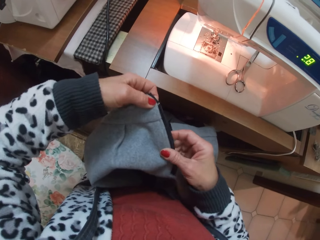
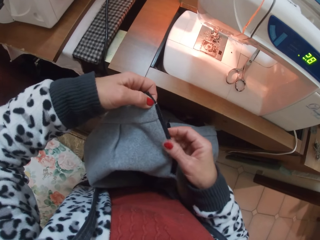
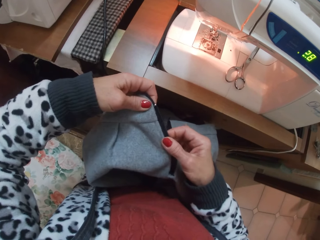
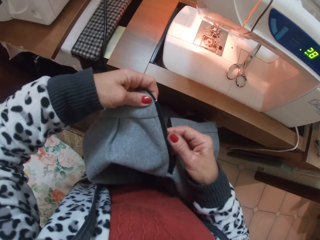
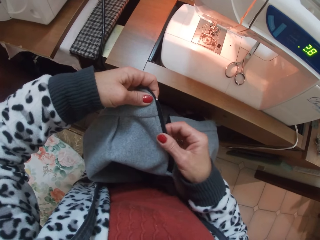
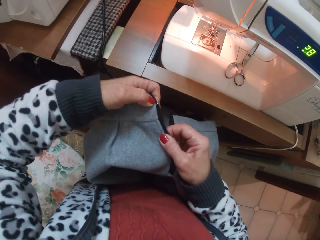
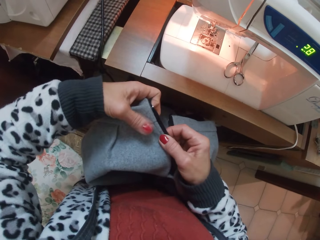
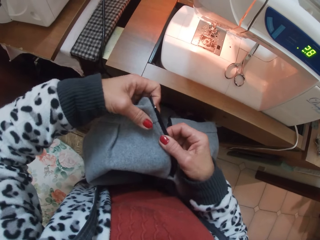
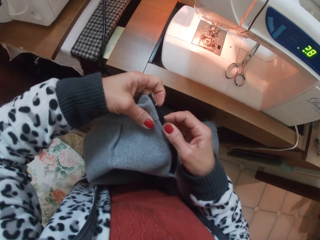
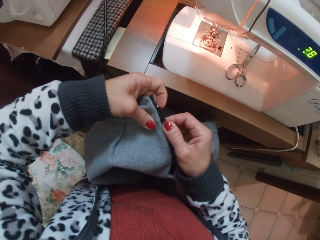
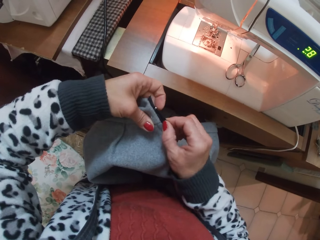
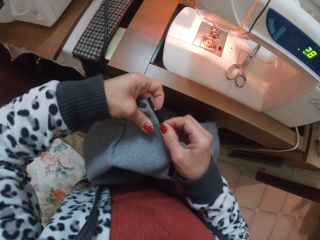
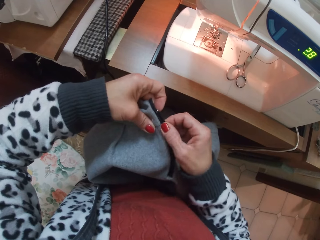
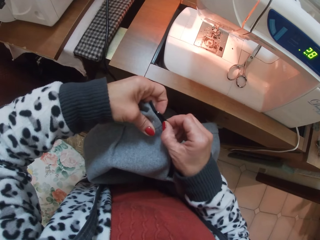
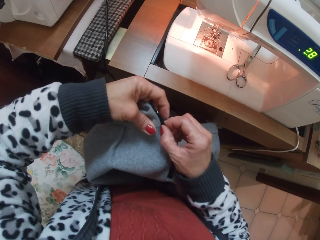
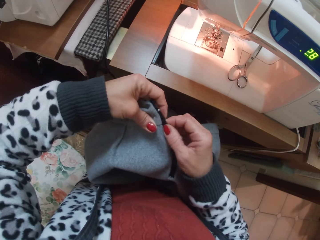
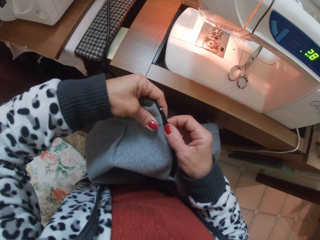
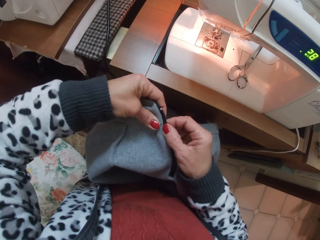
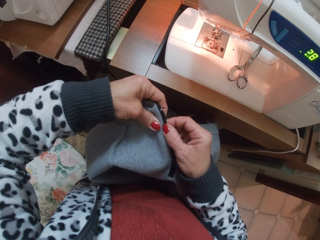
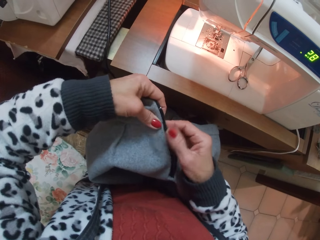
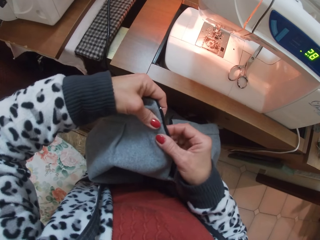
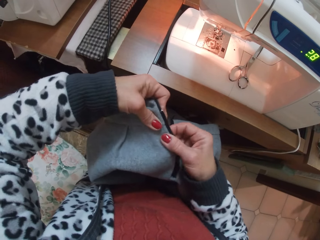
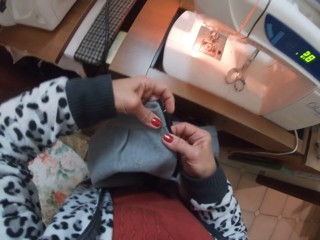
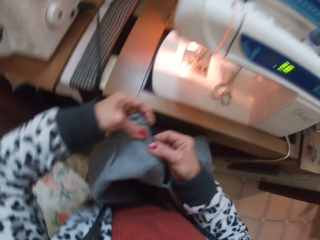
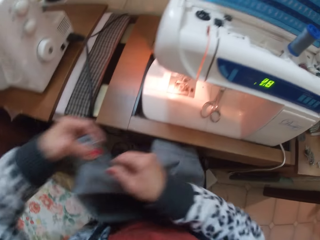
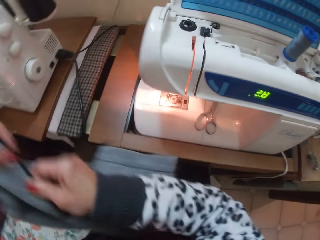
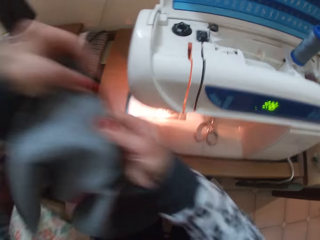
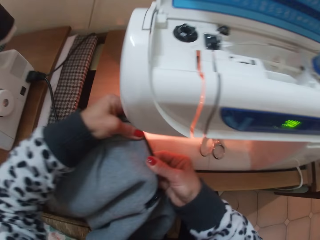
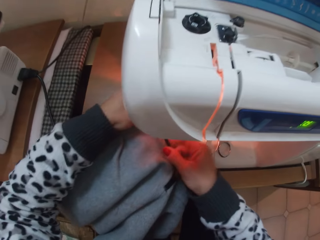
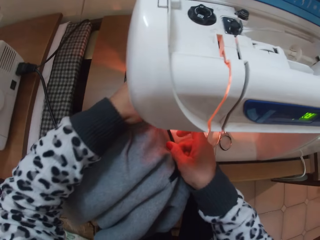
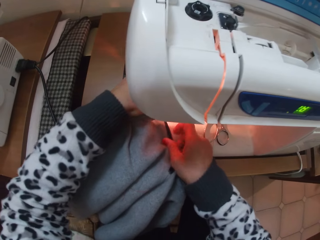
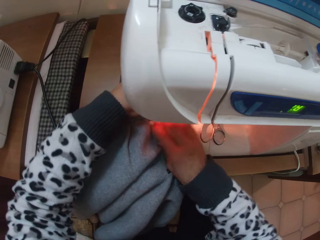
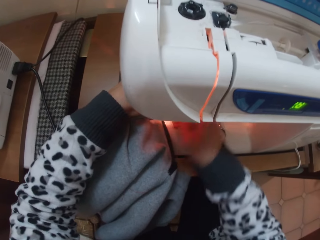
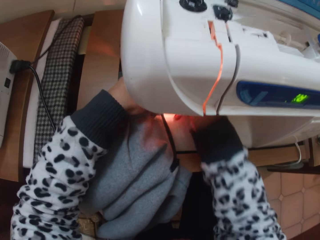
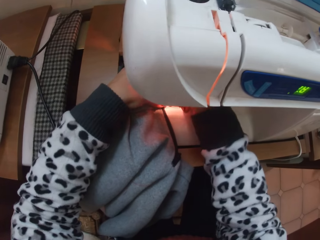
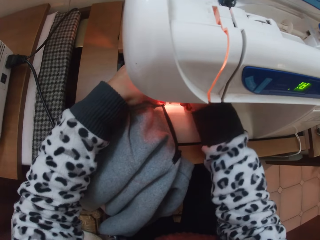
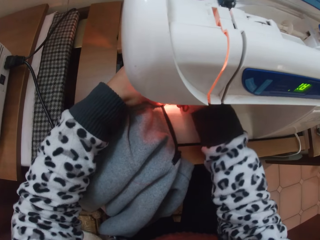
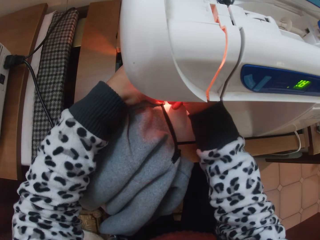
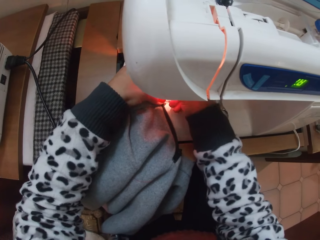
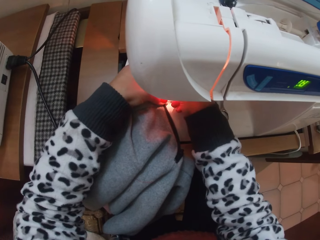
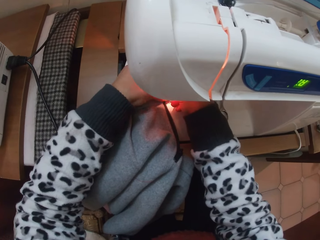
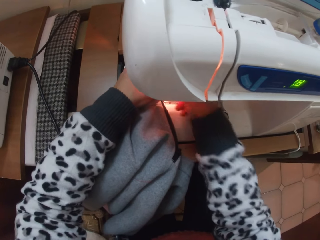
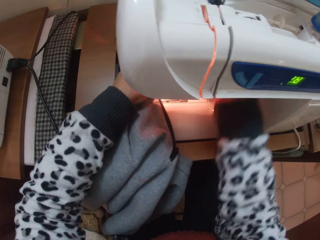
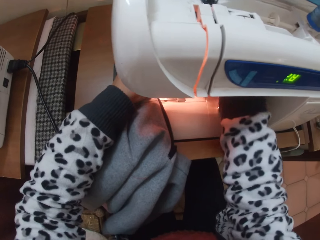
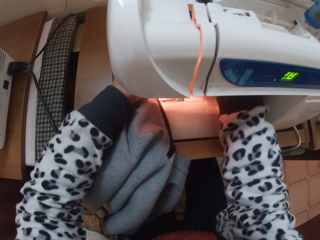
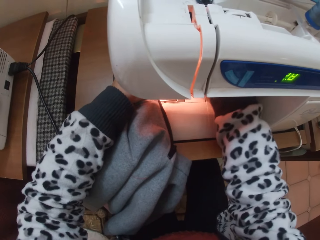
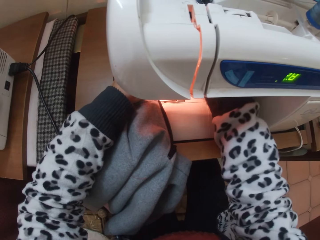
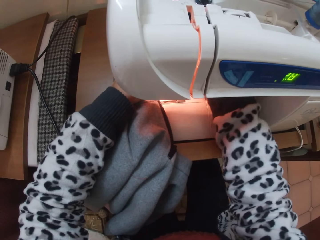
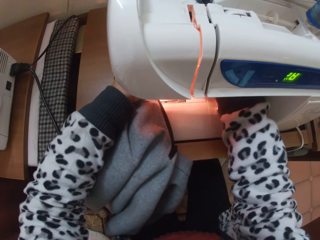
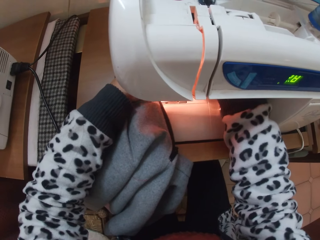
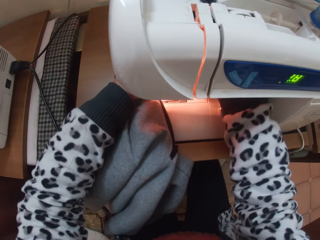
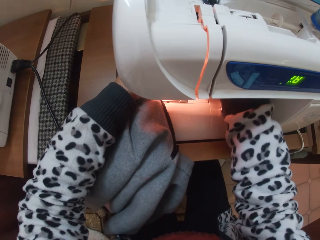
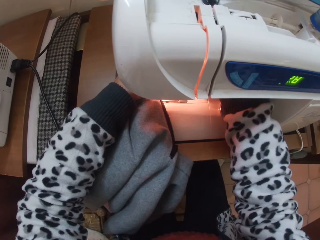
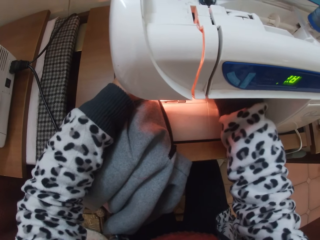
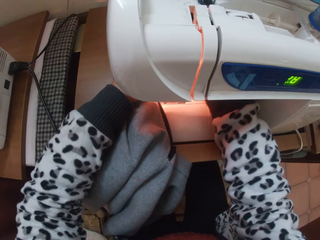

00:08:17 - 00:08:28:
The camera wearer places the skirt on the sewing machine. They touch the inner part of the sewing machine.

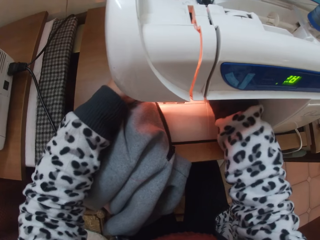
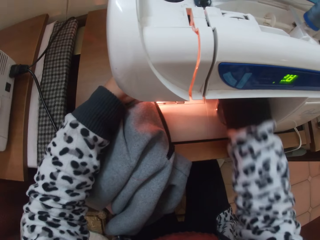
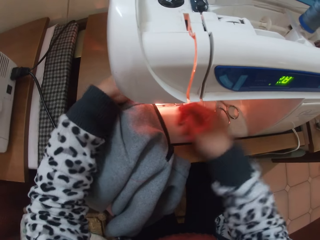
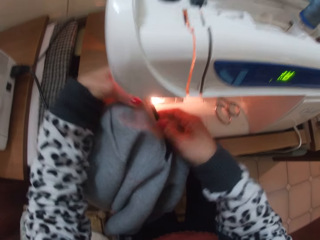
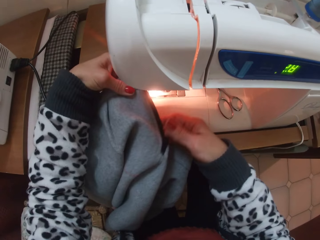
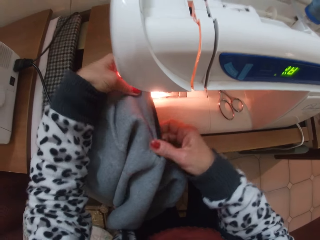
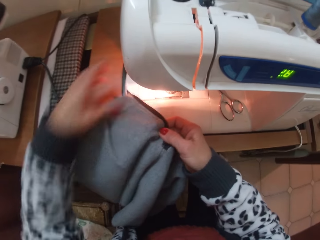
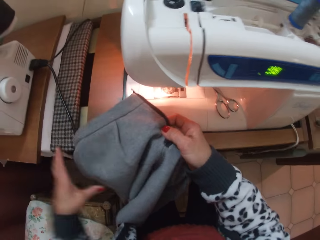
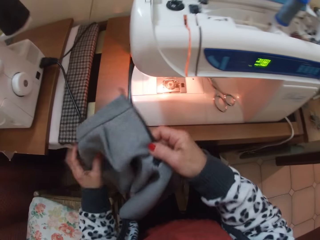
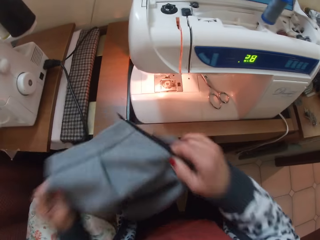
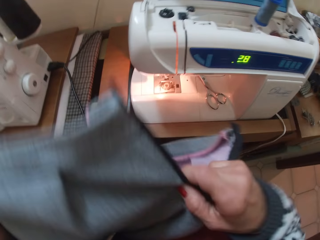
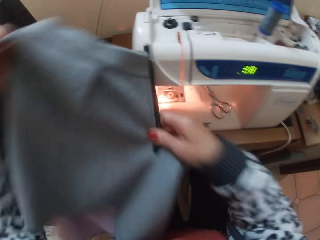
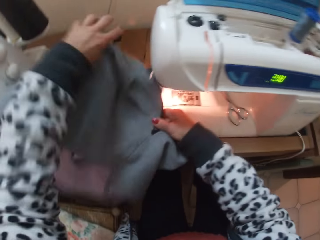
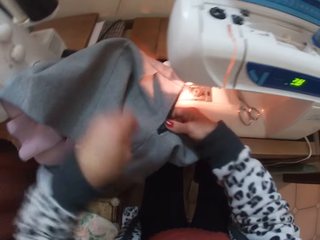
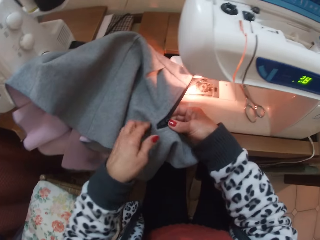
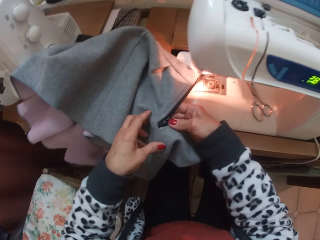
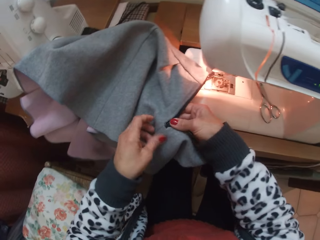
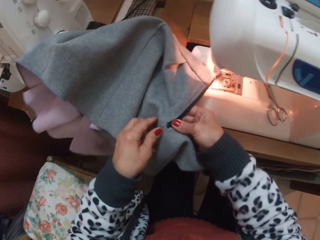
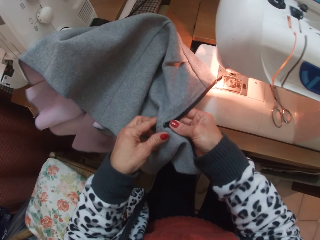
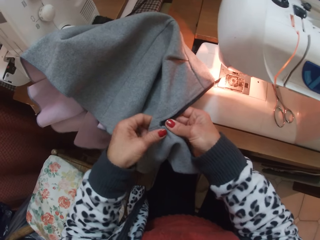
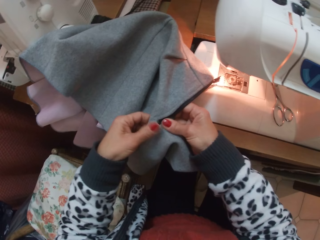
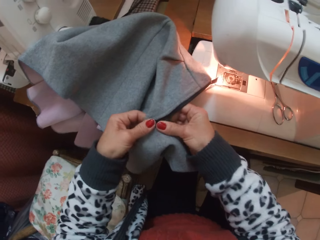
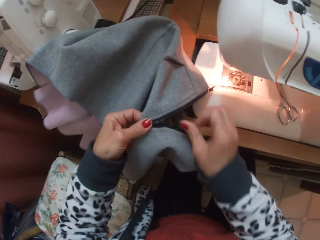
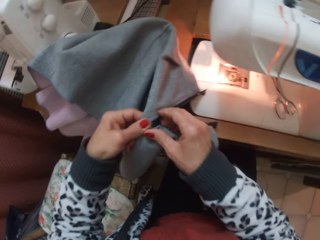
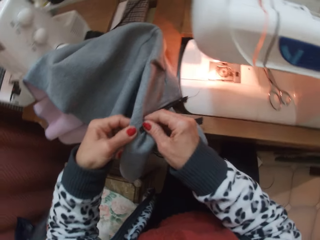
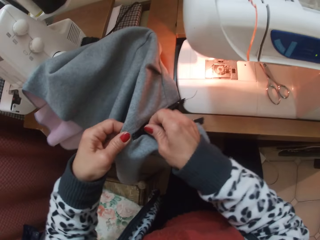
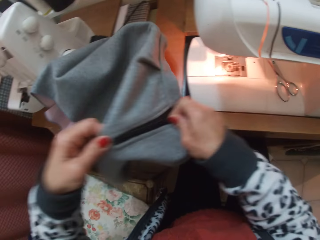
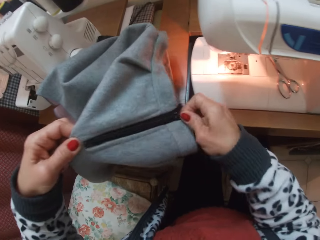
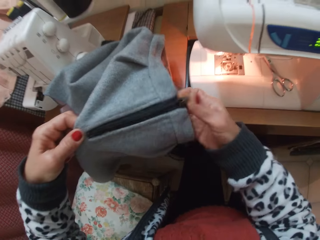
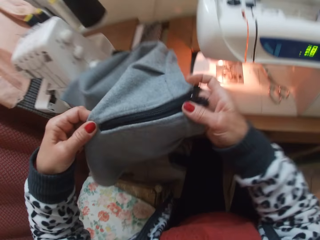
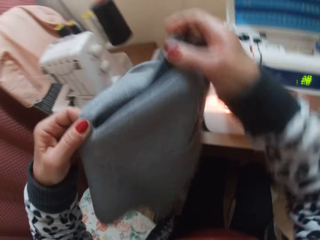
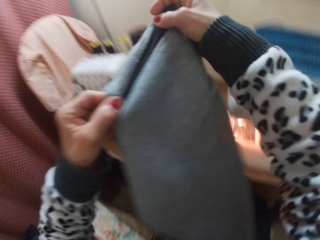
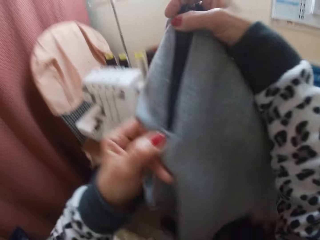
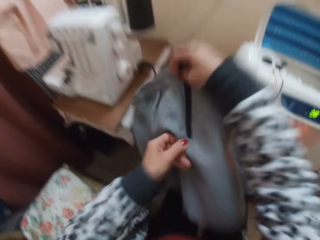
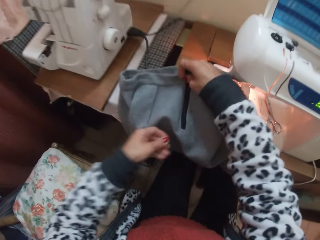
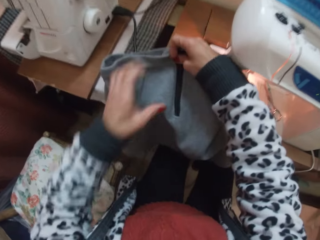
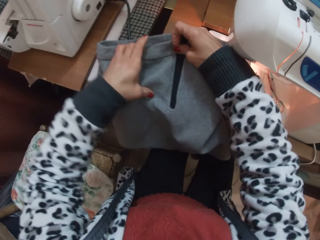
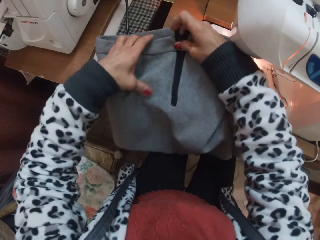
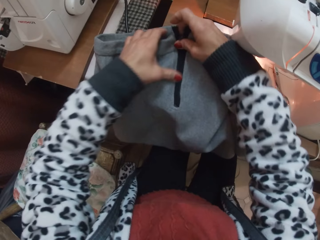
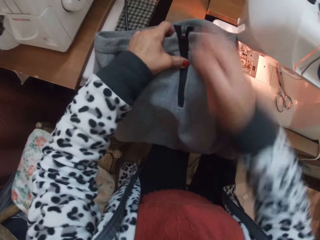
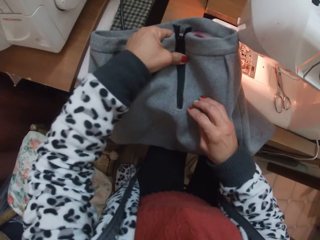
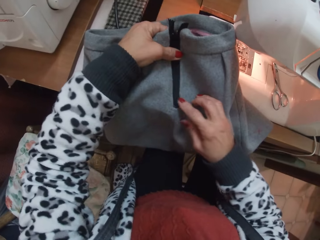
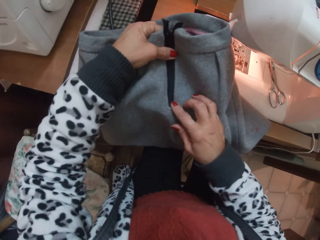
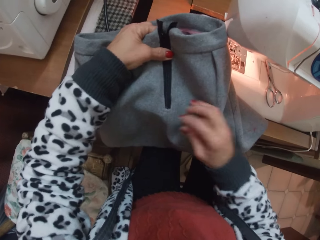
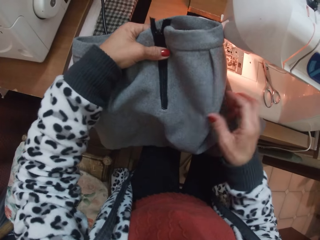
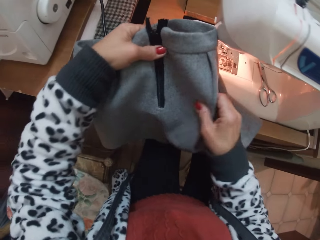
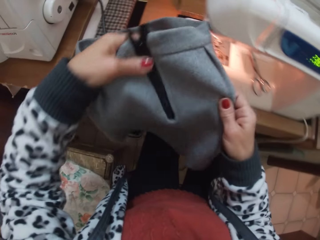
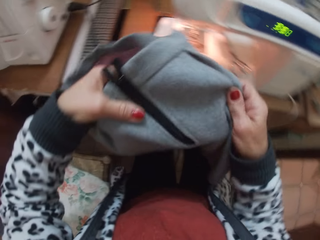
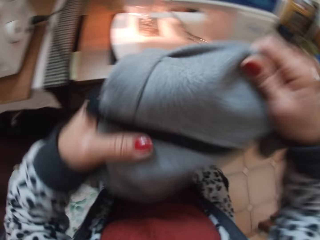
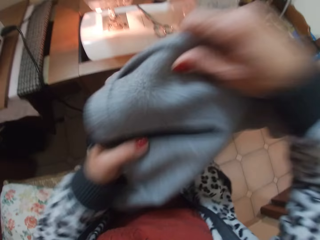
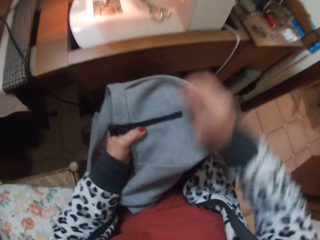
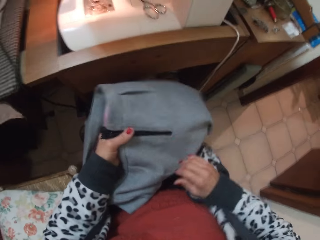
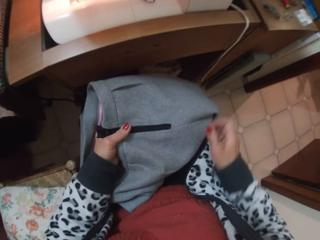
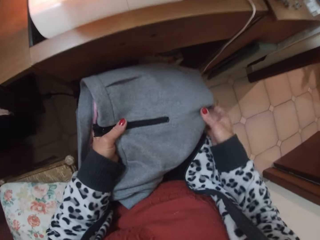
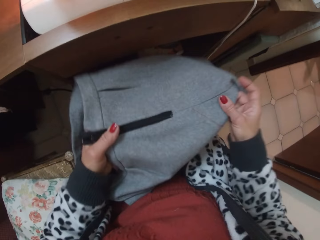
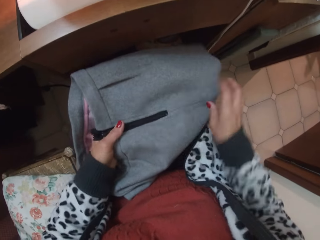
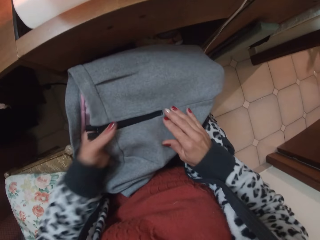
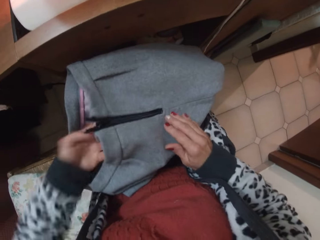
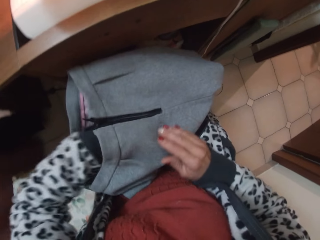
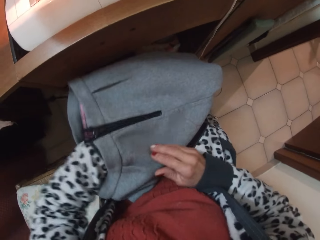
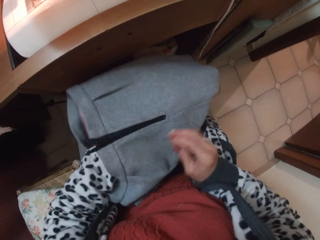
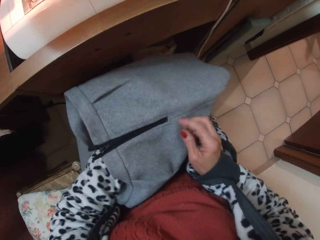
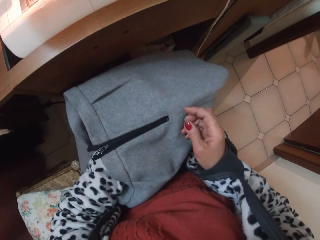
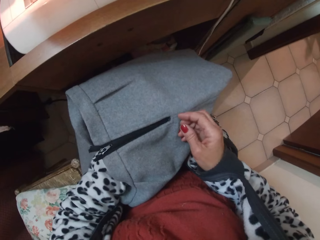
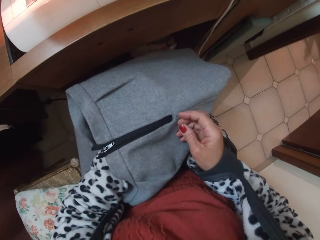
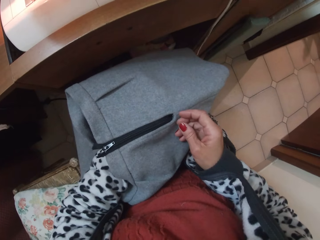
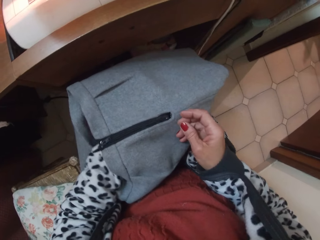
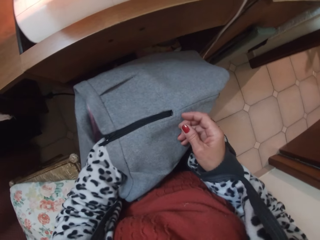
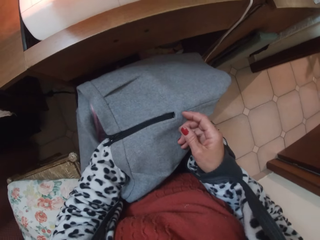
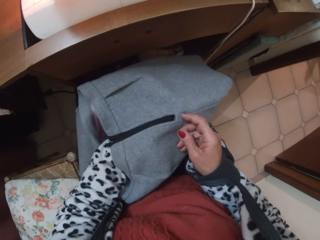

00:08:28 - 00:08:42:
The camera wearer takes the skirt off the sewing machine. She places the skirt on the sewing machine. She zips up the skirt. She takes the skirt off the sewing machine. She places the skirt on the sewing machine. She inspects the zip. She takes the skirt off the sewing machine. She places the skirt on her lap. She inspects the zip.
